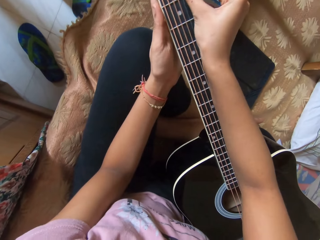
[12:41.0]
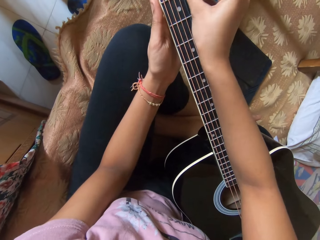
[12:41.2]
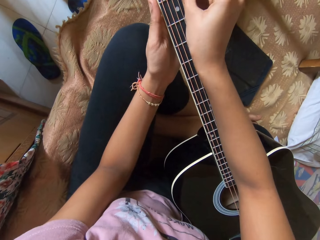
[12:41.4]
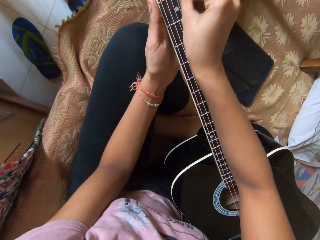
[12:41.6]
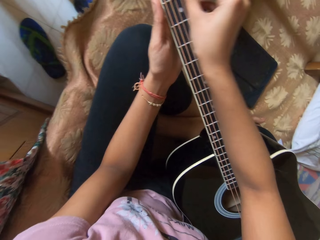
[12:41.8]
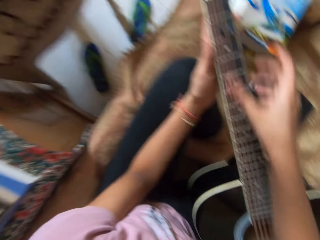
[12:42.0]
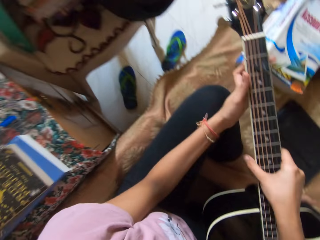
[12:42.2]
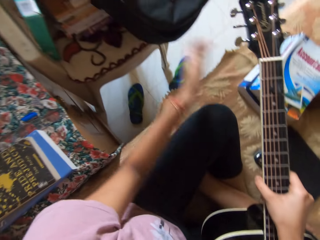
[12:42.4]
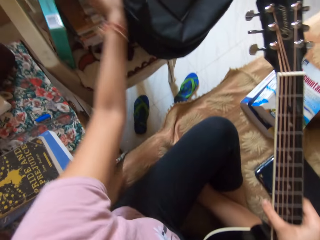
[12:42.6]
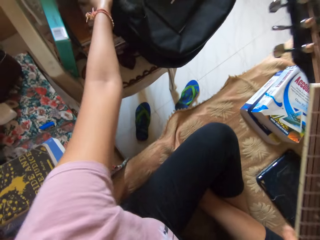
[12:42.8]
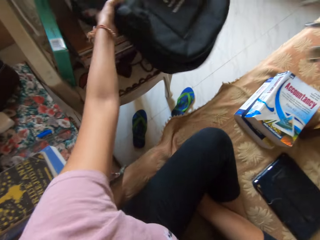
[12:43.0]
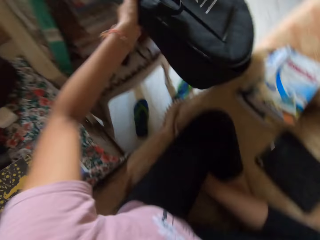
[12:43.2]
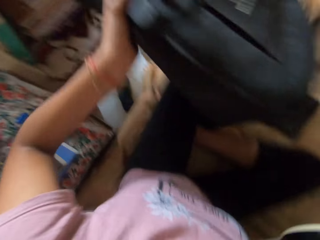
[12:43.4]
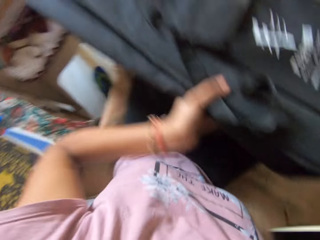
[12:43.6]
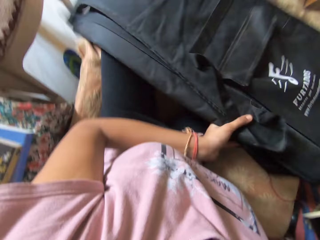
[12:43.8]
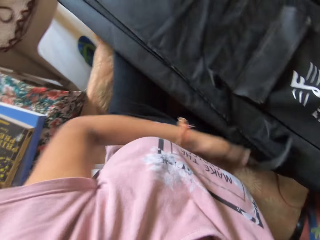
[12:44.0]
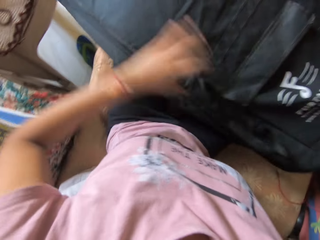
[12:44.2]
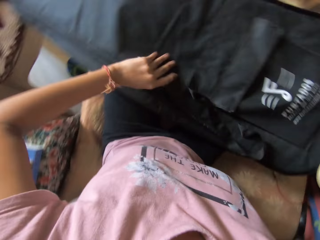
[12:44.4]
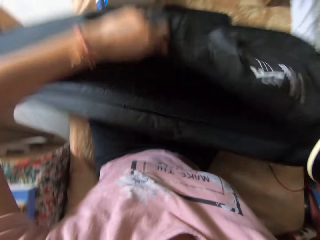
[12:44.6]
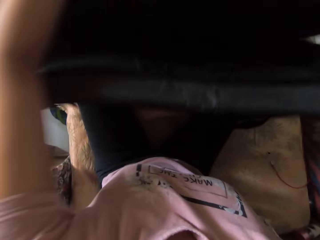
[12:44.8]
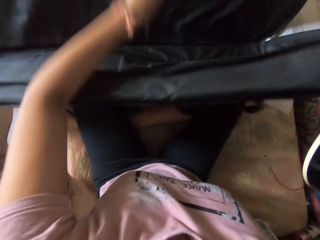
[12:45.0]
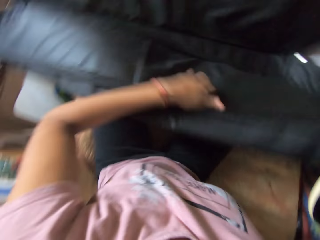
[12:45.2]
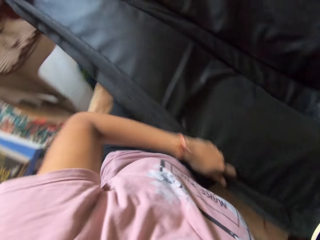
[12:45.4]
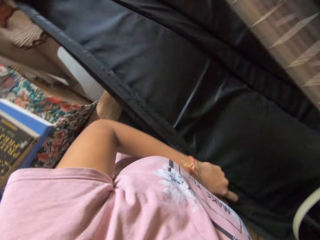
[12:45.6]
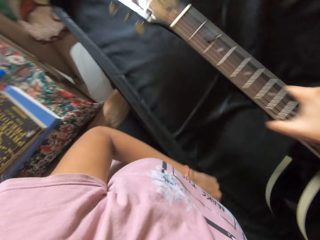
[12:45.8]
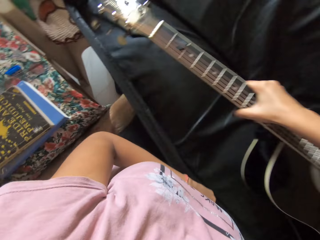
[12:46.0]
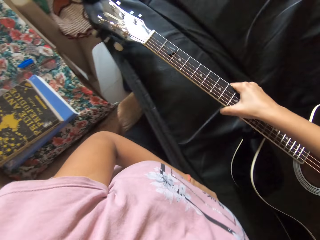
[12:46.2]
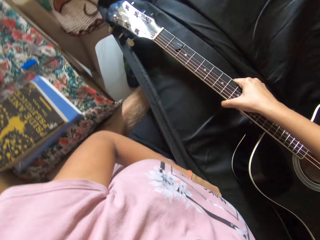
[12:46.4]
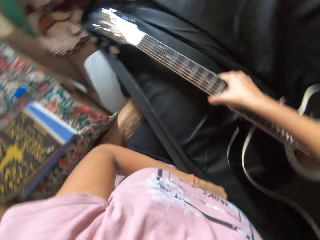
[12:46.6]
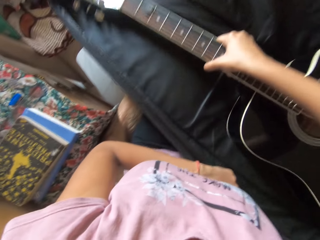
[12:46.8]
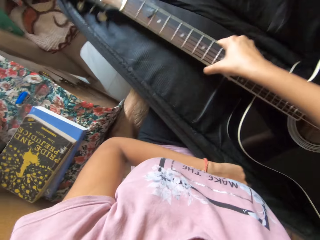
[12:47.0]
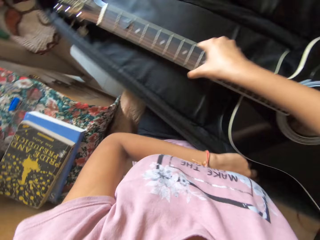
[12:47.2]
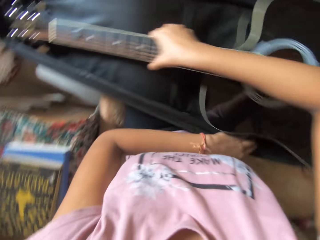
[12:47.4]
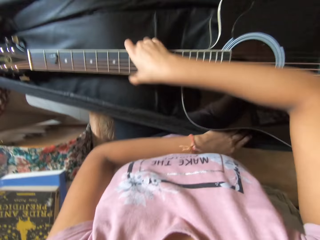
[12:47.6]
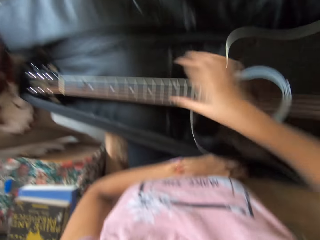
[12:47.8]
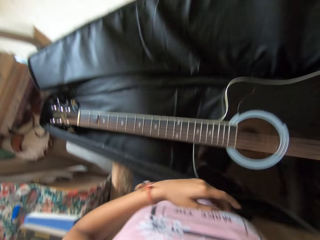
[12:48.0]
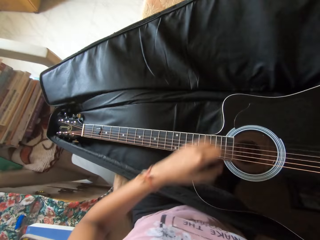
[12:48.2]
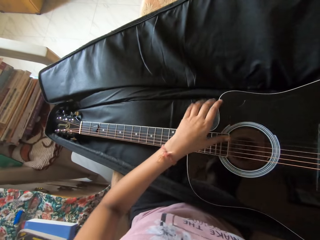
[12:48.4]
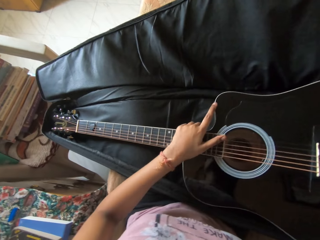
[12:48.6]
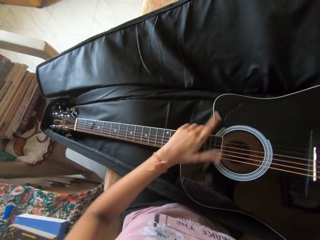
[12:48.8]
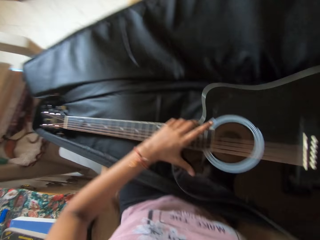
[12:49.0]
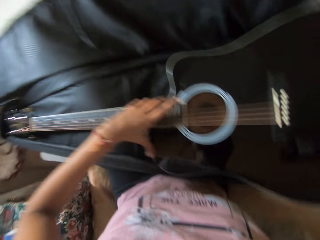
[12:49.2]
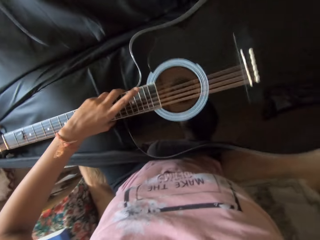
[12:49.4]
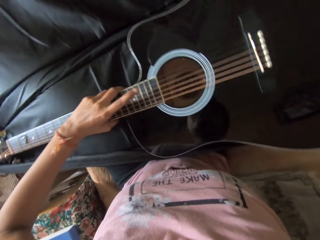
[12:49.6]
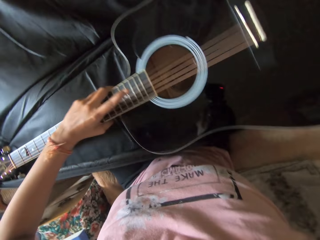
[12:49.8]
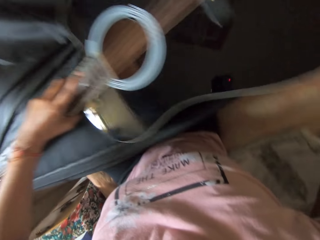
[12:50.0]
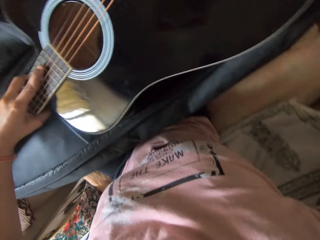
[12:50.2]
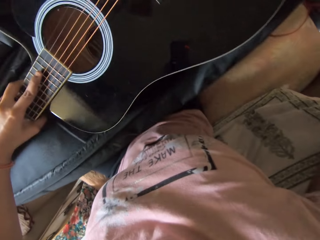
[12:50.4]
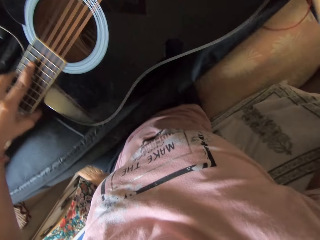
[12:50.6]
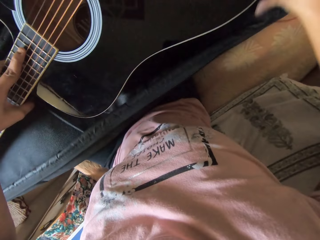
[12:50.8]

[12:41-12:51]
The camera wearer holds the guitar. She handles the guitar with her right hand. She picks up a guitar bag. She places the guitar bag on her lap. She opens the guitar bag. She places the guitar in the bag. She adjusts the guitar in the bag.

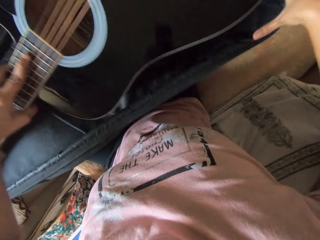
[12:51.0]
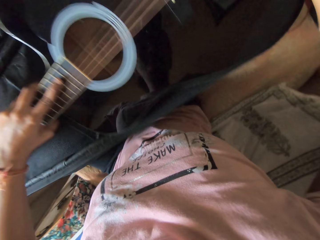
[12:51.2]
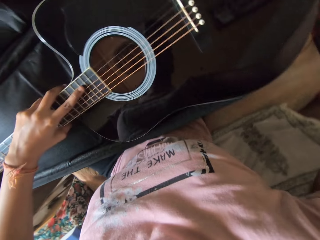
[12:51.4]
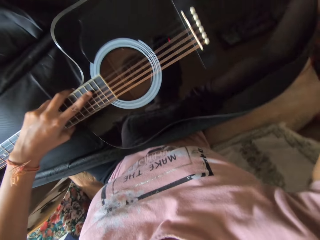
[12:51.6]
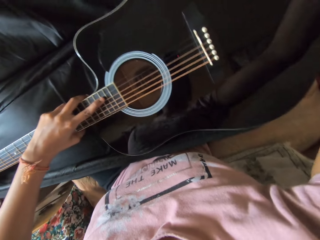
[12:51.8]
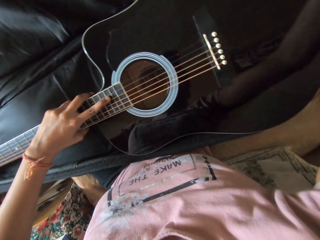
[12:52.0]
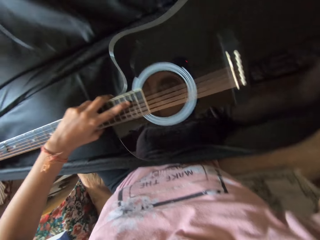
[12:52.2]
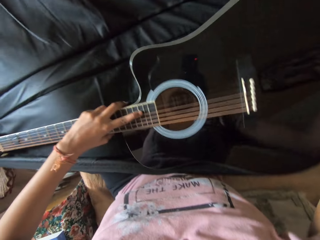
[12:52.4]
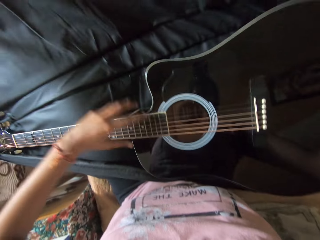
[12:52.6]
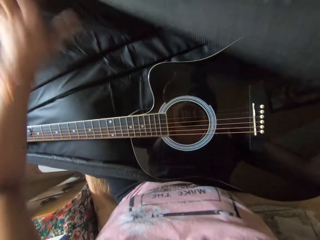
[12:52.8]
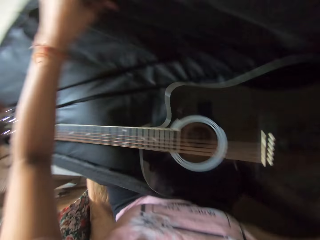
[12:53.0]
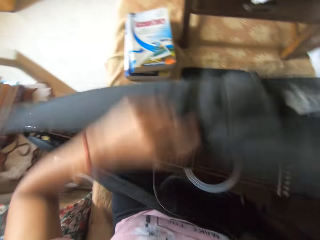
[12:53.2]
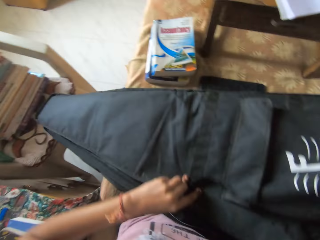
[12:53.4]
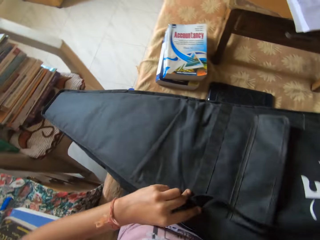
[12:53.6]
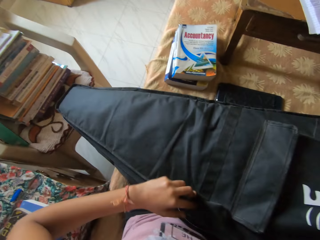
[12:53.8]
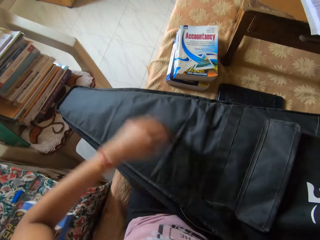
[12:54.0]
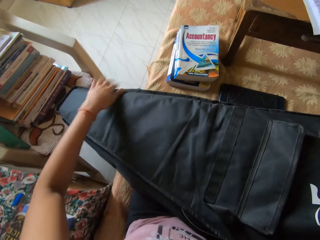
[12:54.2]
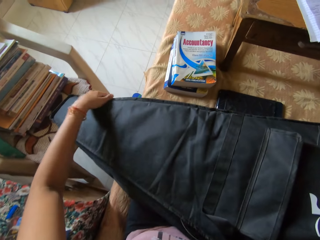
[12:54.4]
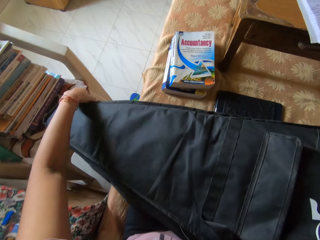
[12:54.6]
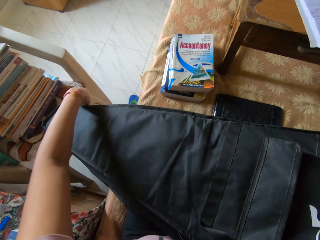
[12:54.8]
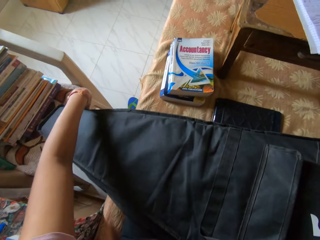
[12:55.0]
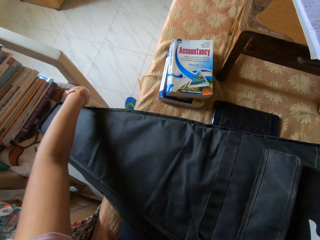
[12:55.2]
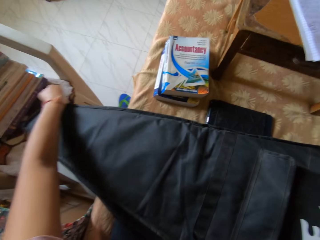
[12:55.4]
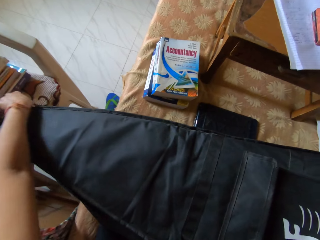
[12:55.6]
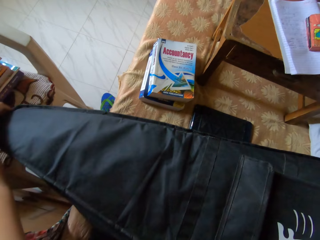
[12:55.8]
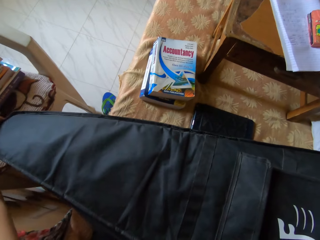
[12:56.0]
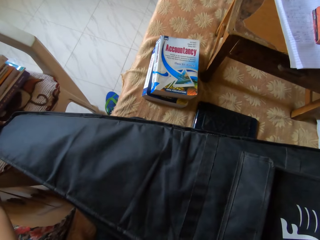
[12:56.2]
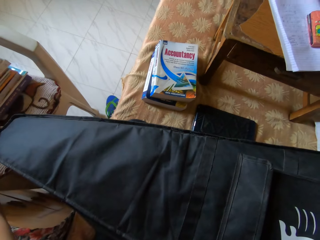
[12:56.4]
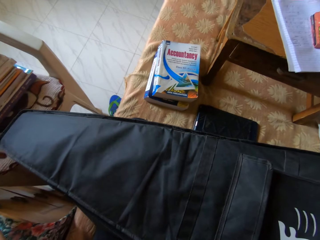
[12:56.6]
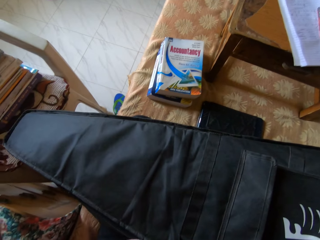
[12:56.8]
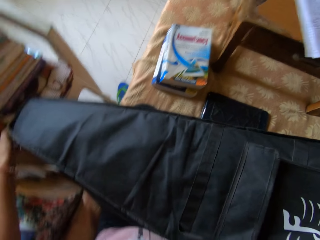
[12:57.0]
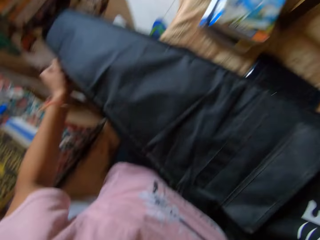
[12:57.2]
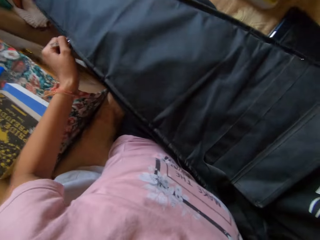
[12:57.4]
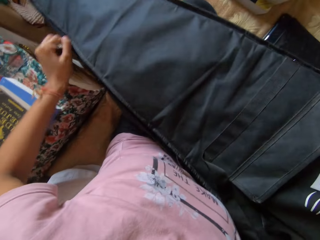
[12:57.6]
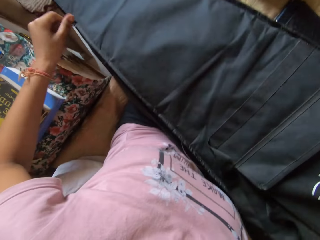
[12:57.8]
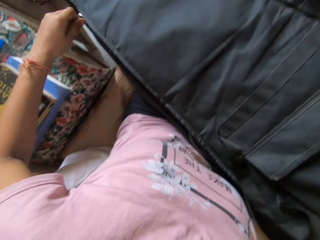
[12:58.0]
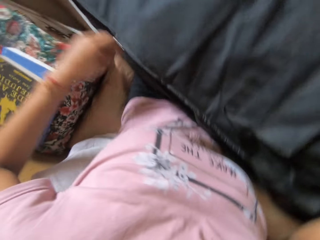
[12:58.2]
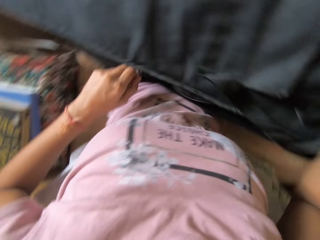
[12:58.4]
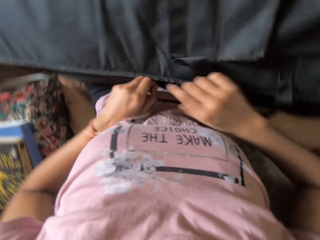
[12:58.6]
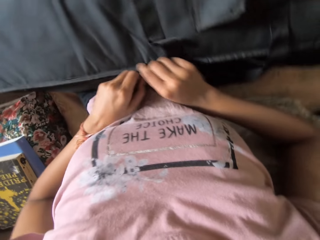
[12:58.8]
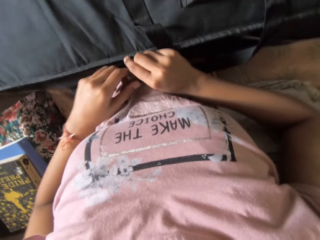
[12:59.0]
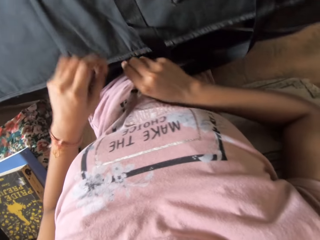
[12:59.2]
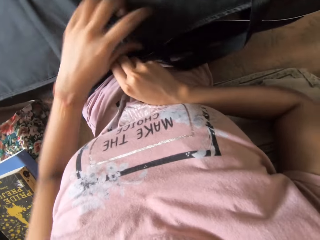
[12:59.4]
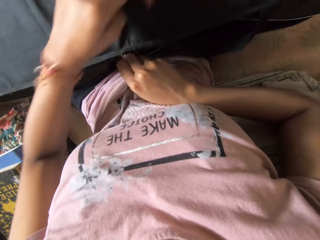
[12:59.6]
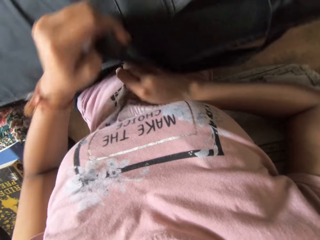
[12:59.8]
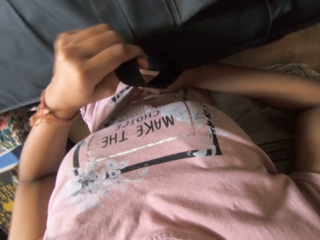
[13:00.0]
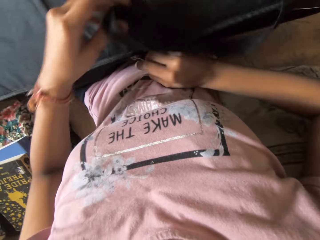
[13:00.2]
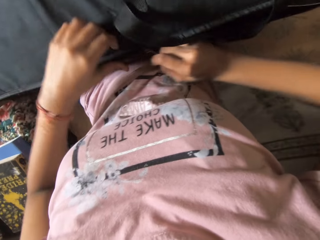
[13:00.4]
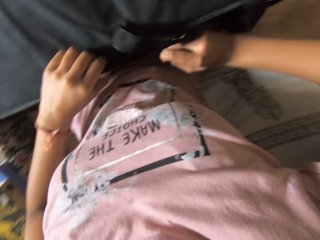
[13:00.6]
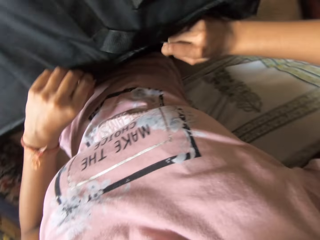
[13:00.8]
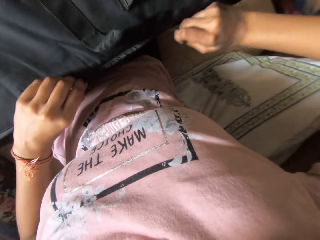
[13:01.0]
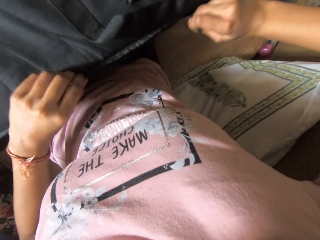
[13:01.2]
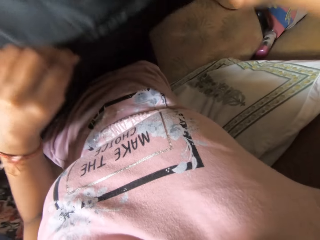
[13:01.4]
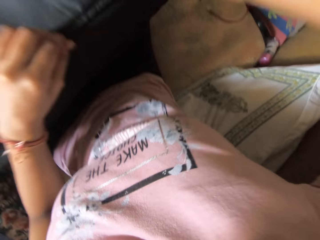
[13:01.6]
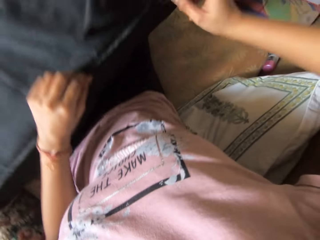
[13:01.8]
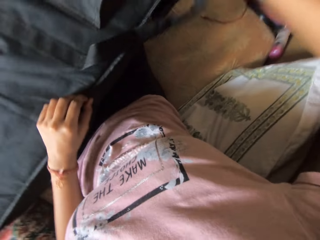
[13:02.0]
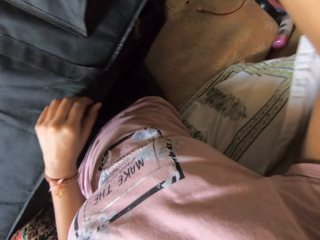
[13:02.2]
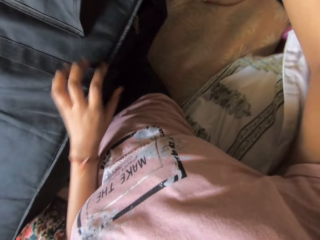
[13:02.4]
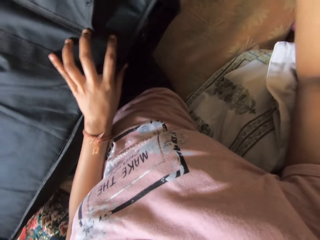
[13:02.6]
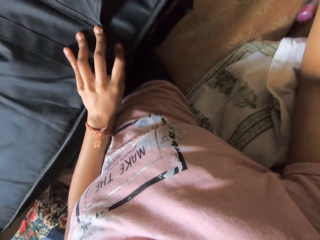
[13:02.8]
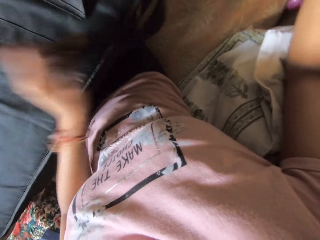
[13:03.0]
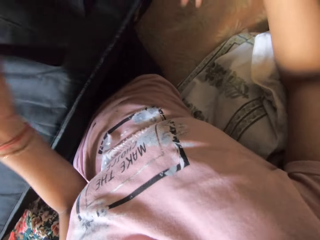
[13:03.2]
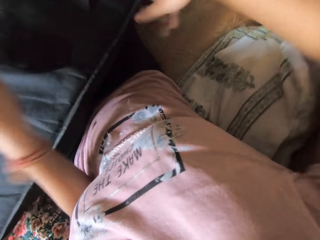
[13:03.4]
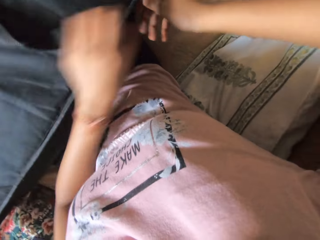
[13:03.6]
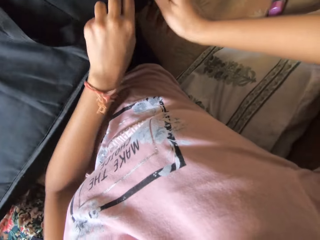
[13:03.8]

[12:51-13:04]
The camera wearer closes the guitar bag.
